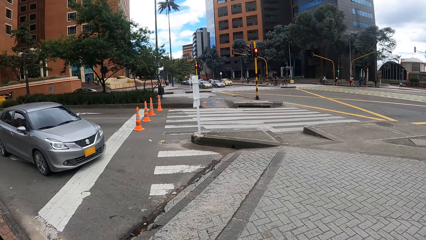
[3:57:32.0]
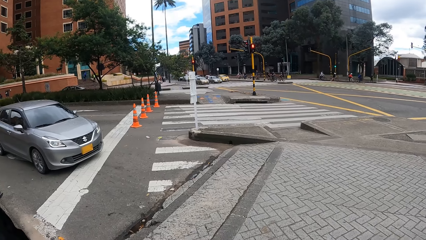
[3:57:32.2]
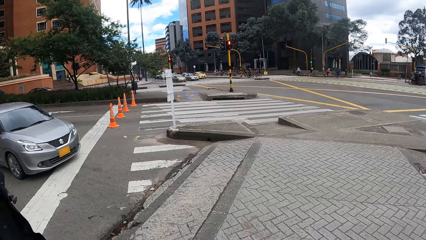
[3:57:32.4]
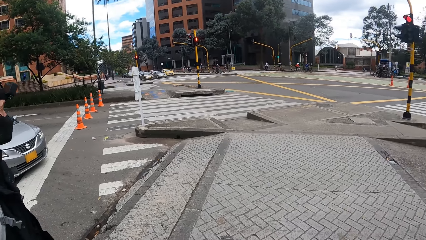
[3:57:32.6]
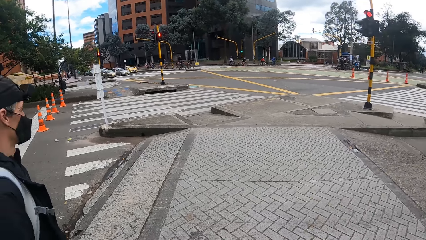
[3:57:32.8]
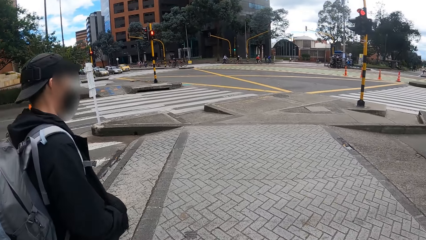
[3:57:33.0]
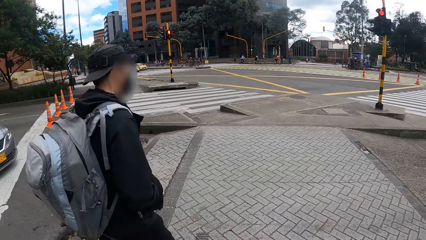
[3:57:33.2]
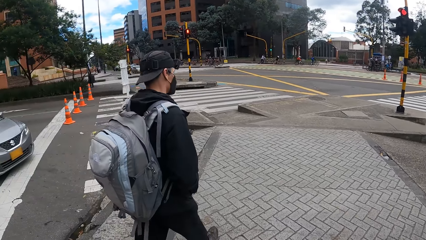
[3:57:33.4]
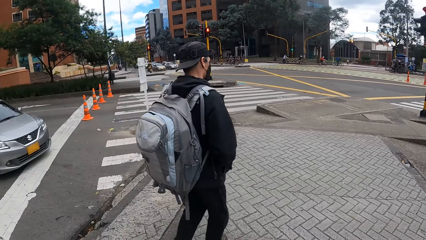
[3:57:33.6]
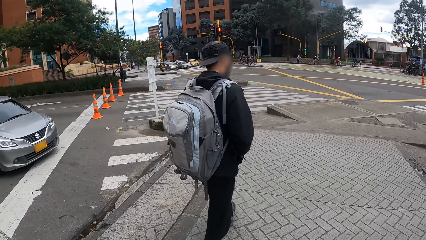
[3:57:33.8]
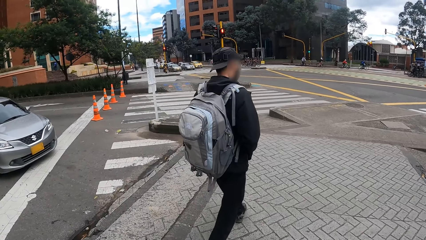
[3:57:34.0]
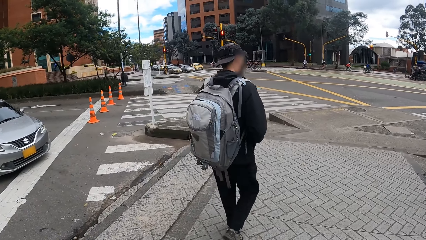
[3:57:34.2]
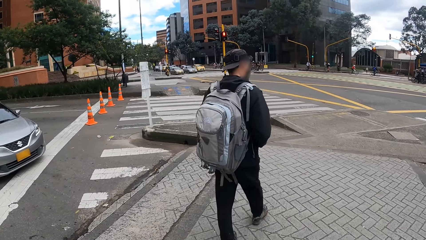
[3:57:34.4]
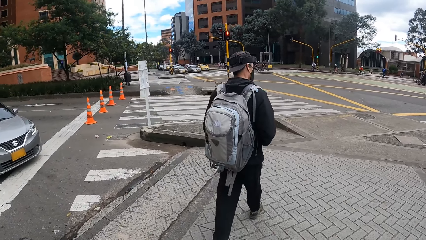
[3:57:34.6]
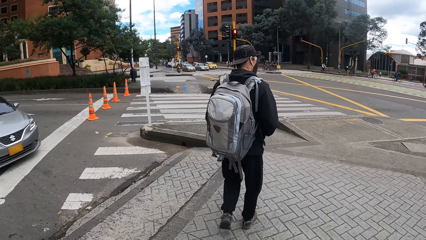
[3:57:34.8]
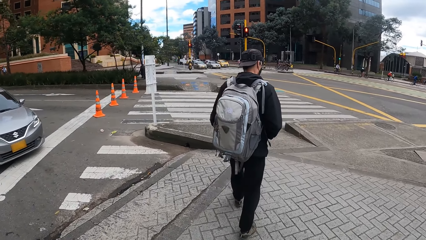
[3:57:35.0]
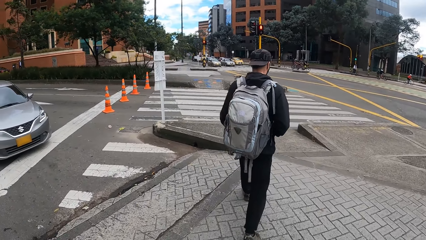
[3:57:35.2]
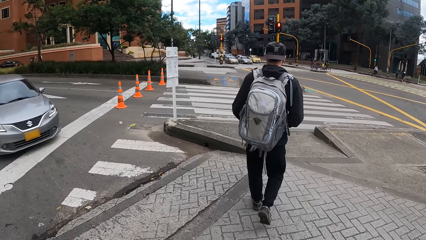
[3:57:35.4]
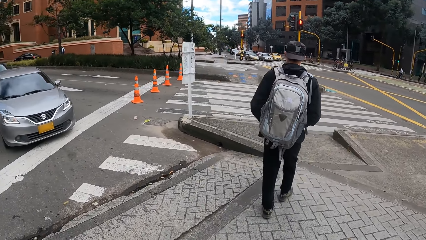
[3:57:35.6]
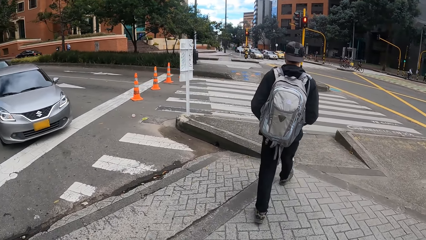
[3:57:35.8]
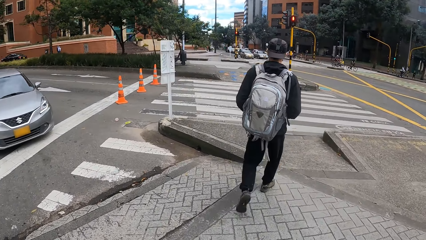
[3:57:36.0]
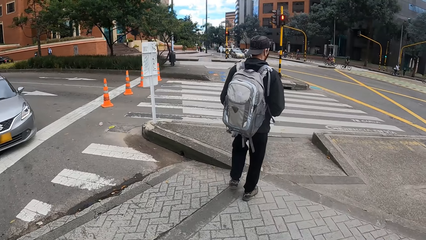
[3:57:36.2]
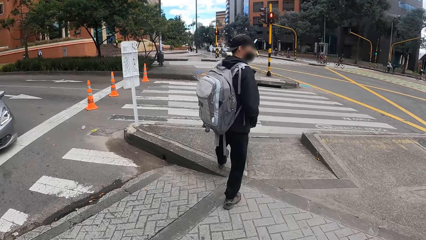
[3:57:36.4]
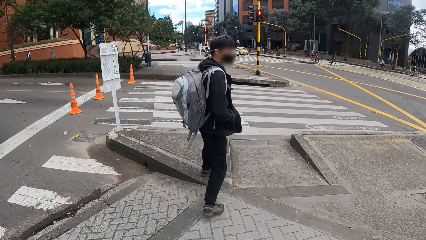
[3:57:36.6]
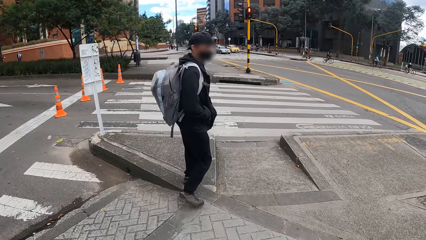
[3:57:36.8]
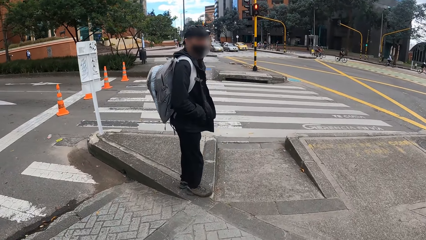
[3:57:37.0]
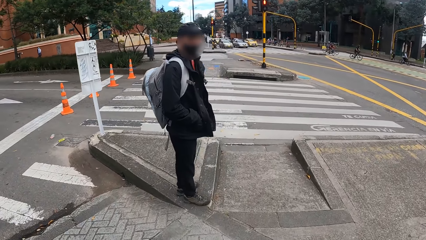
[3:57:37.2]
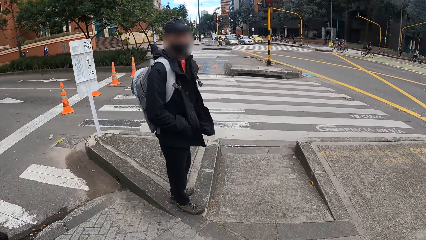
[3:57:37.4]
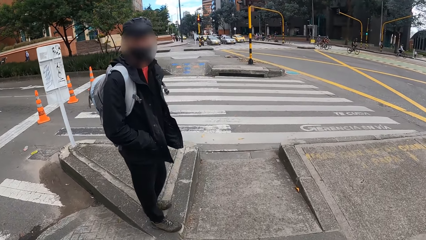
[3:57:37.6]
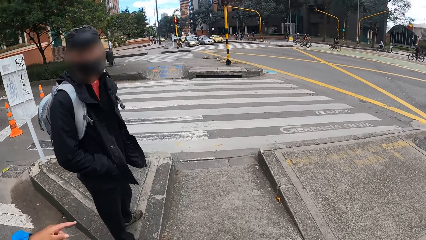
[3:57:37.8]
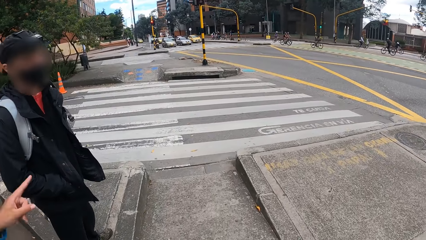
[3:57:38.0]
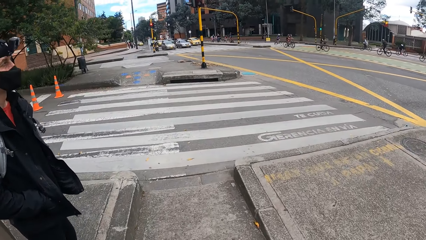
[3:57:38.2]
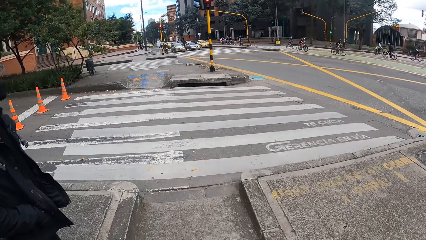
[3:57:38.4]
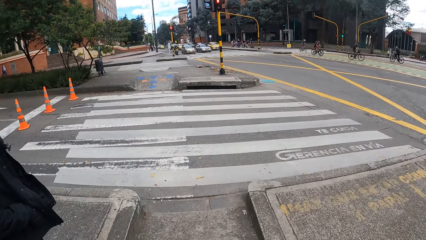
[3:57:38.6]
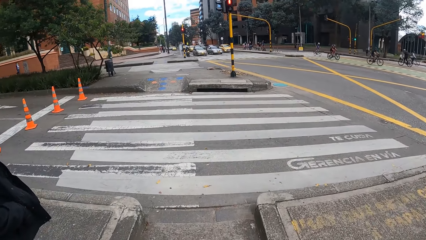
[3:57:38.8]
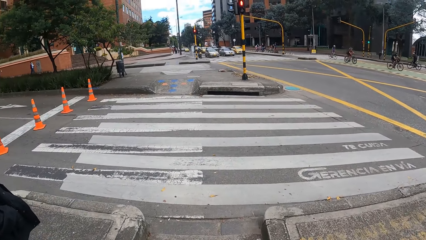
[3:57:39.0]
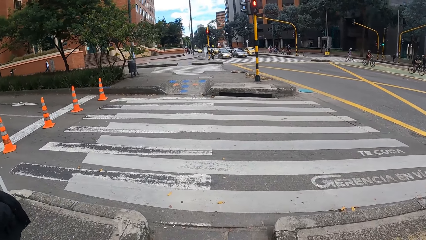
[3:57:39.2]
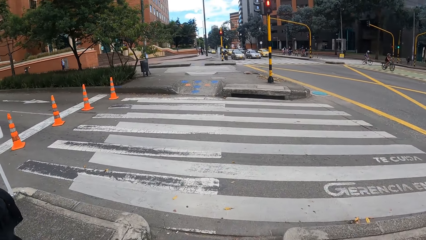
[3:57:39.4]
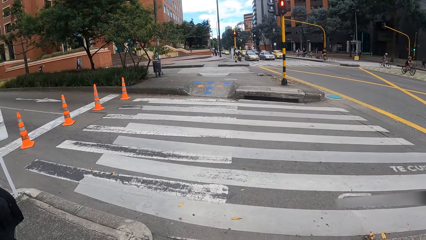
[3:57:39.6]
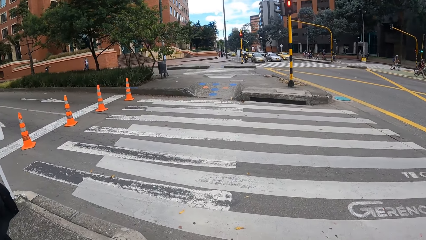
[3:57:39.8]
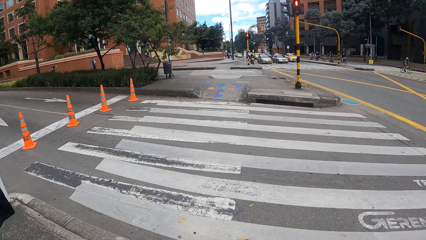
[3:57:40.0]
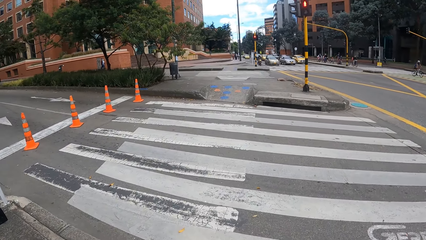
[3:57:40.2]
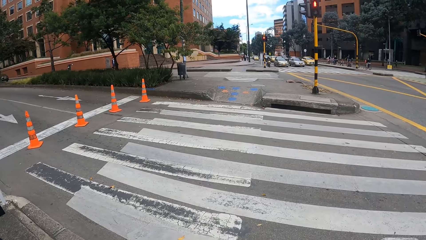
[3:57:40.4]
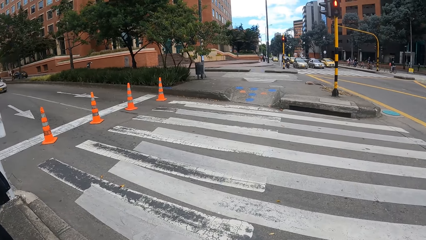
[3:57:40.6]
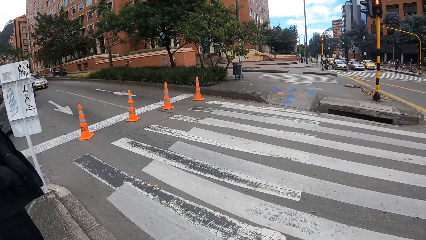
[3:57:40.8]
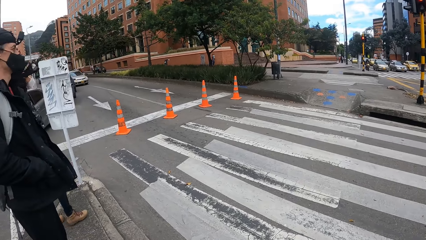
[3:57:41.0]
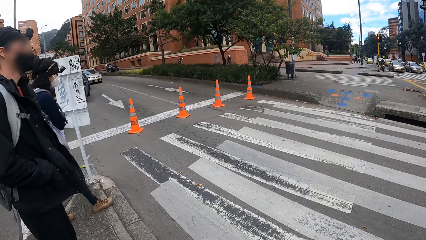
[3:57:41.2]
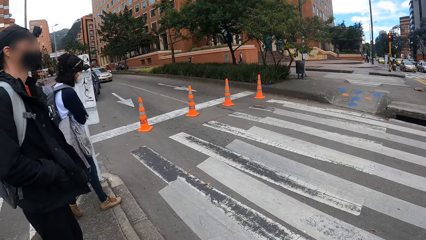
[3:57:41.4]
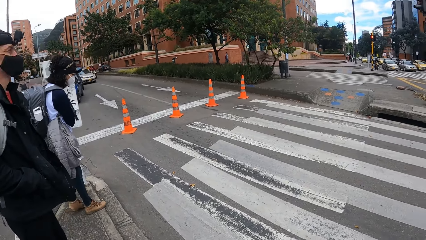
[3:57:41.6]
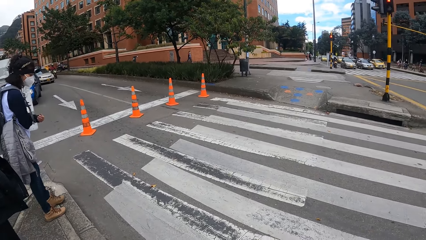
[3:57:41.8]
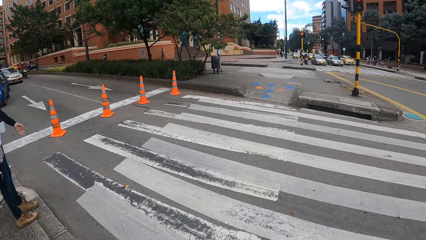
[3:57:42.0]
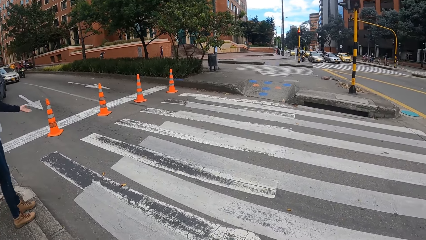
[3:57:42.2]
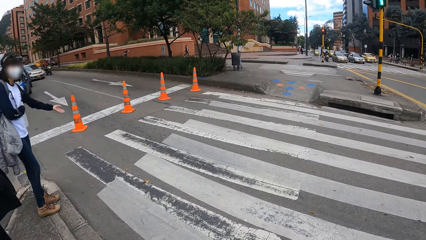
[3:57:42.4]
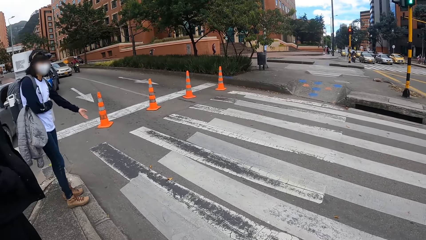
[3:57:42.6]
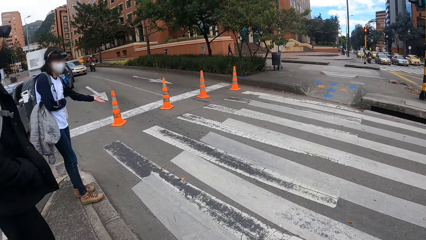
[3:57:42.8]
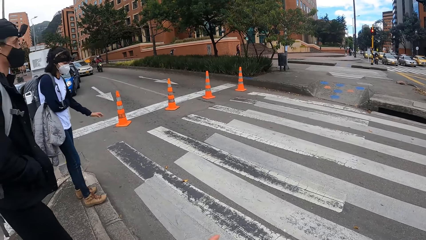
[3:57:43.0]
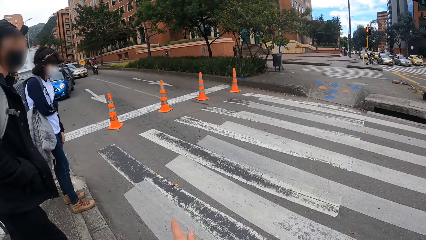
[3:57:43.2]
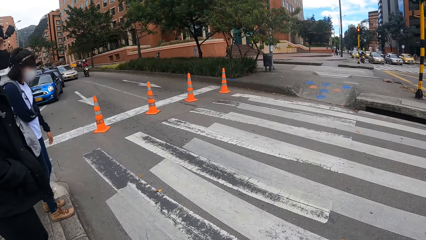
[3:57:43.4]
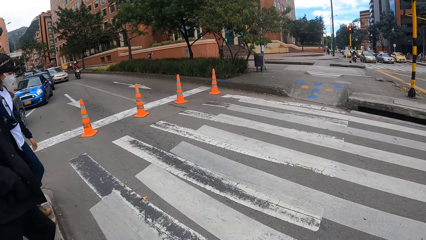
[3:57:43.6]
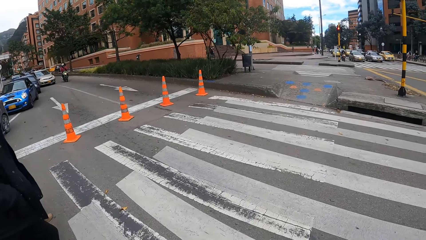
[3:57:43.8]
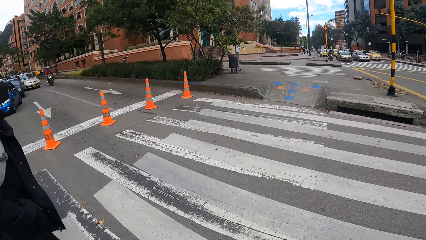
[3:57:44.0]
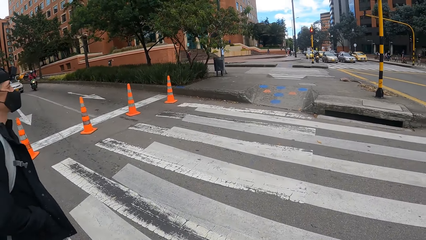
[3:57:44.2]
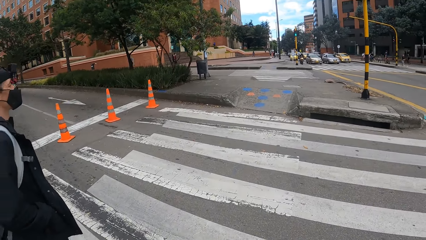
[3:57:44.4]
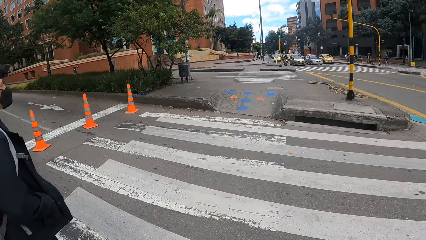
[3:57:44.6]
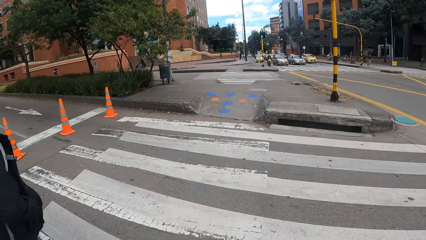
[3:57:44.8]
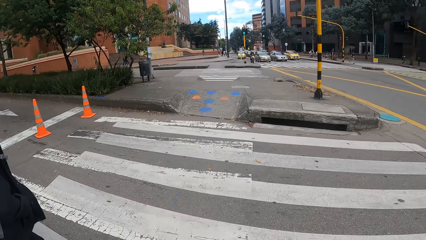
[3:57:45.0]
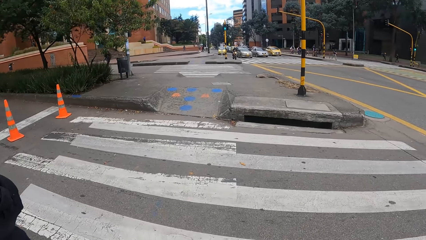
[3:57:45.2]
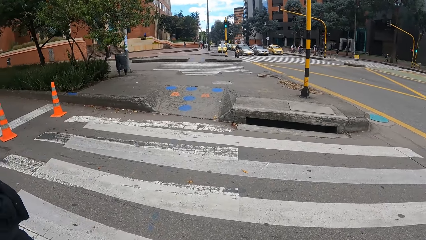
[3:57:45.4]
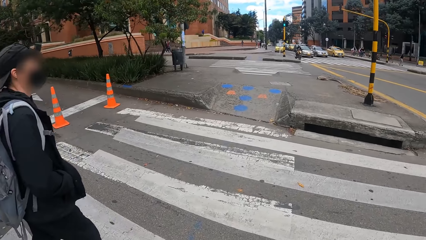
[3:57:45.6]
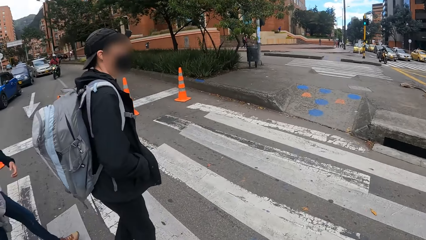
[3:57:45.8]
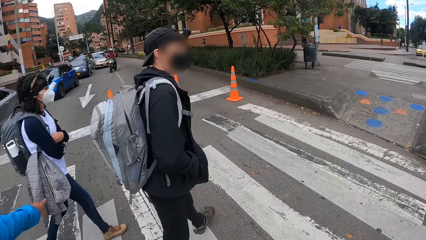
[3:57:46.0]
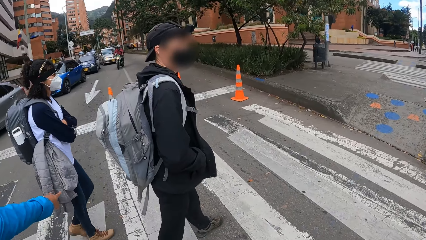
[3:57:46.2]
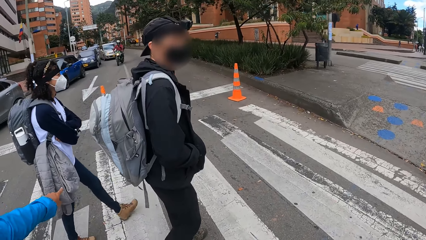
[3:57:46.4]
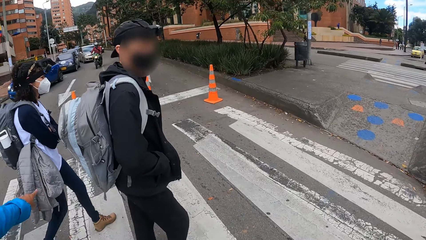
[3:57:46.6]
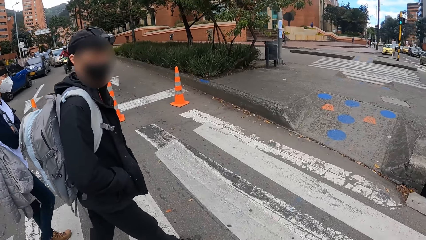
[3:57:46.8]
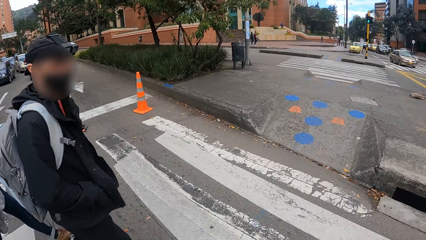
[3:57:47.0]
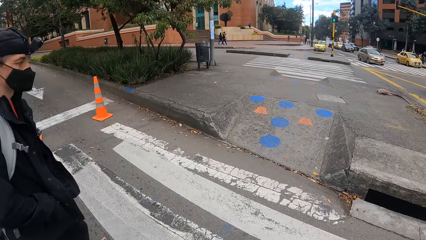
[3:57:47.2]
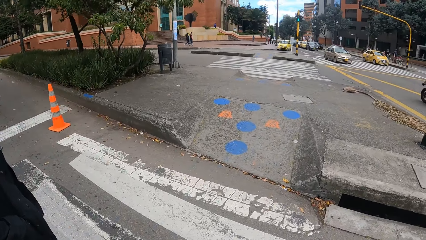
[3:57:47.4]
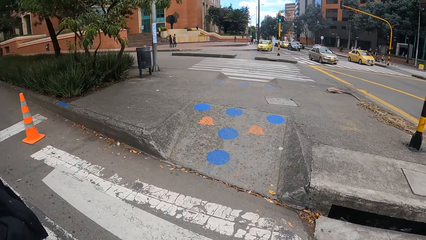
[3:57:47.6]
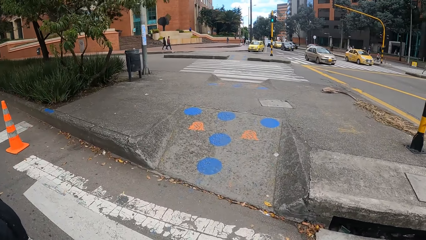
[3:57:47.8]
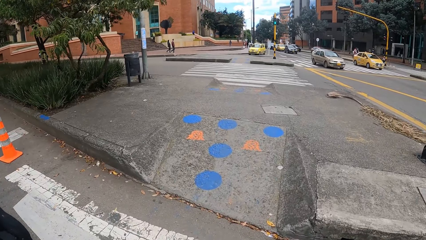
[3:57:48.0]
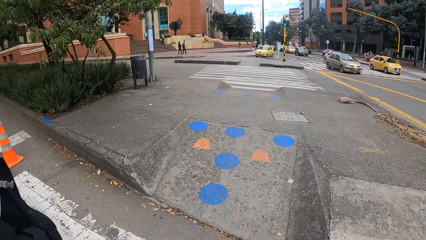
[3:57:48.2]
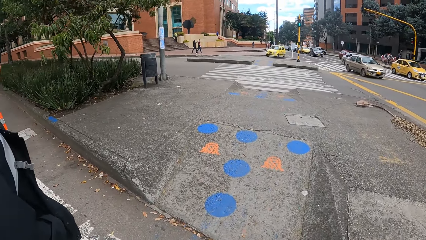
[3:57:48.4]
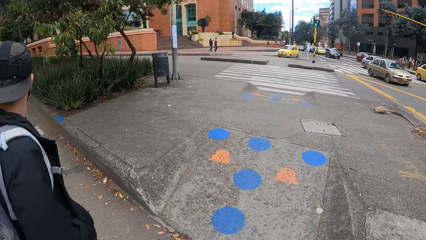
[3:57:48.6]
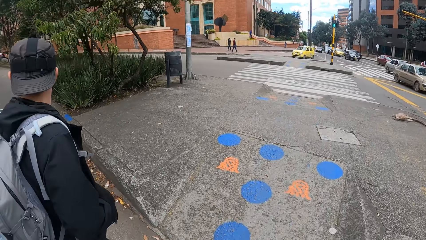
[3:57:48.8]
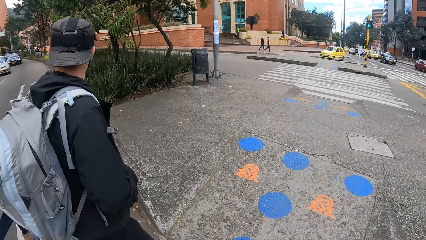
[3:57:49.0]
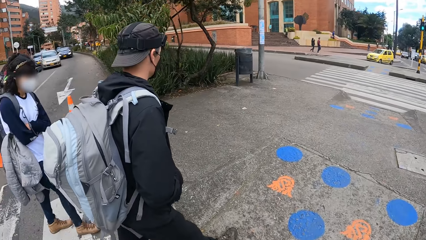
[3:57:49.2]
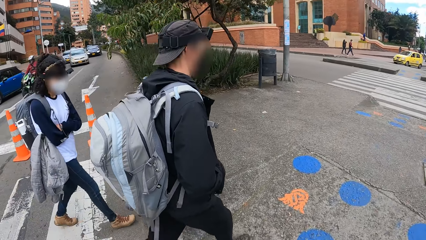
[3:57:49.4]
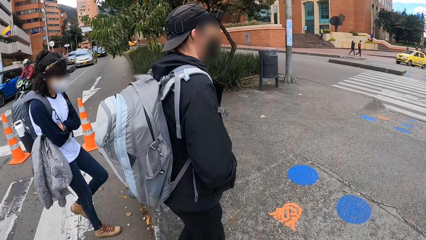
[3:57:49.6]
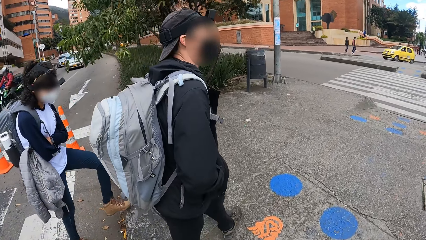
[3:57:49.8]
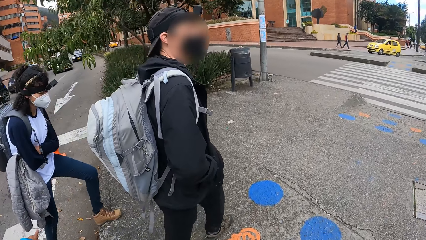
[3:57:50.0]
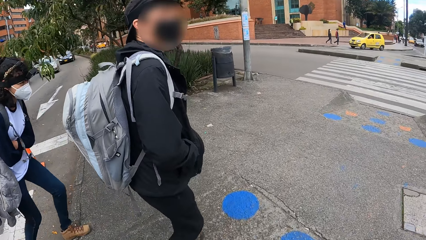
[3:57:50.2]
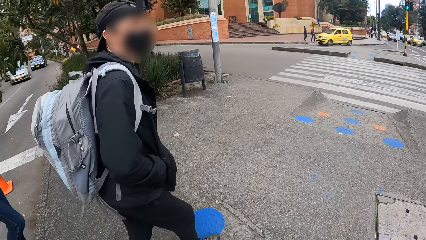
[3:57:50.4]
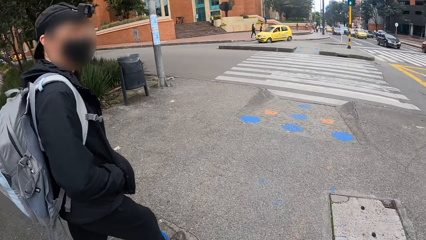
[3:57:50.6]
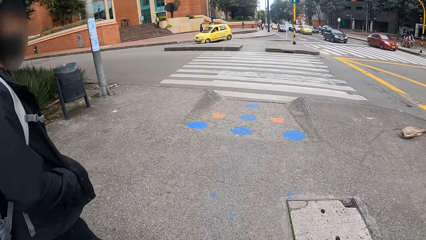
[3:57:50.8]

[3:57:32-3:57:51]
The camera wearer crosses the road with a group of people. They look around. A lady gestures out with her hand. The camera wearer crosses the road. They look around. They cross the road.
